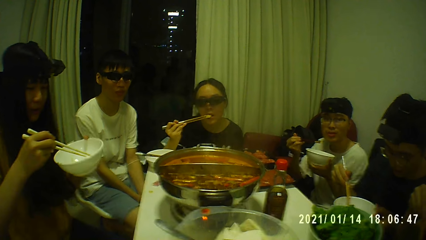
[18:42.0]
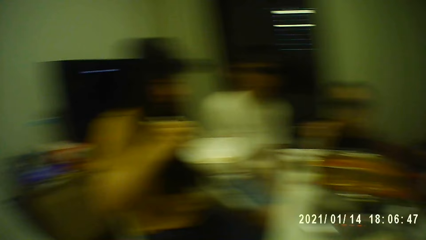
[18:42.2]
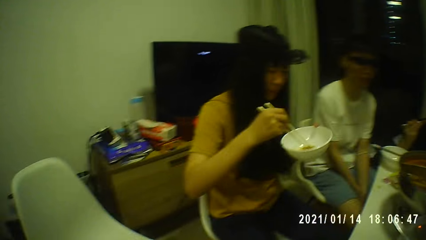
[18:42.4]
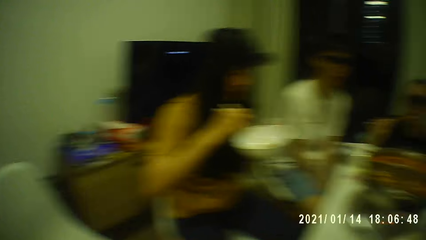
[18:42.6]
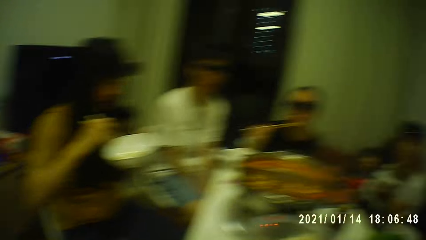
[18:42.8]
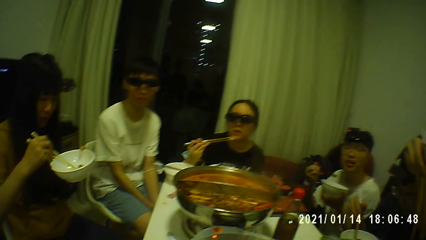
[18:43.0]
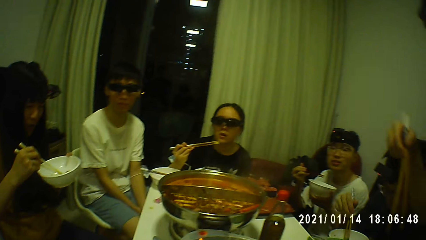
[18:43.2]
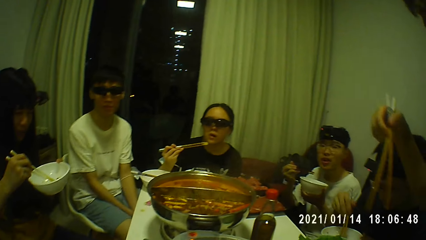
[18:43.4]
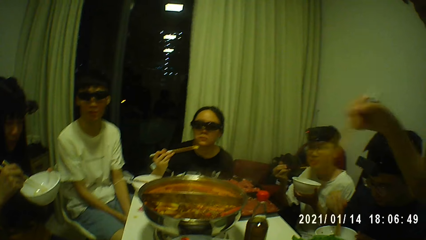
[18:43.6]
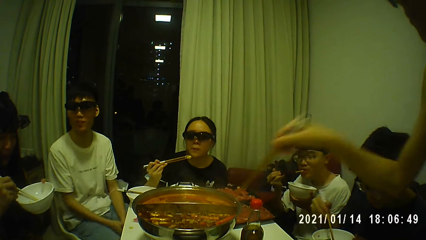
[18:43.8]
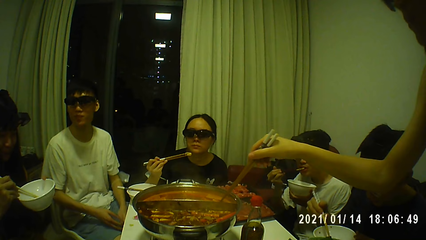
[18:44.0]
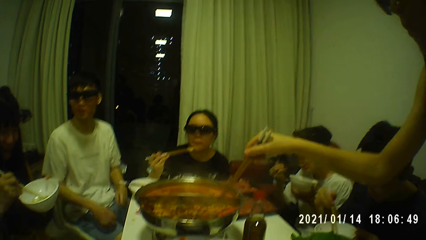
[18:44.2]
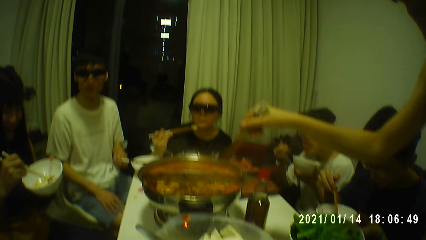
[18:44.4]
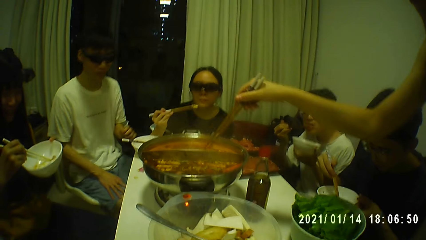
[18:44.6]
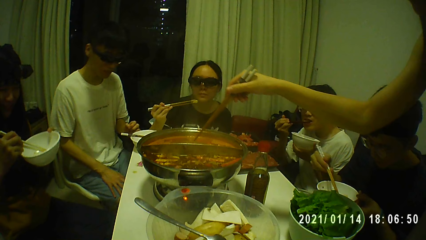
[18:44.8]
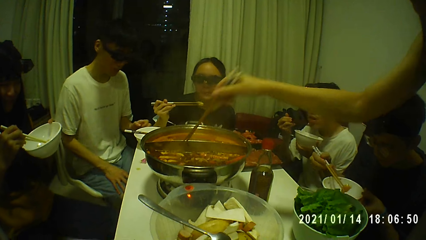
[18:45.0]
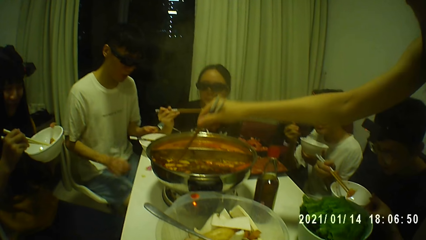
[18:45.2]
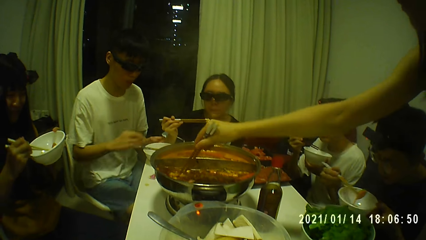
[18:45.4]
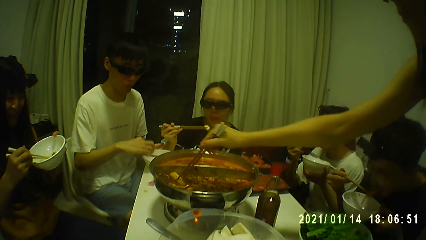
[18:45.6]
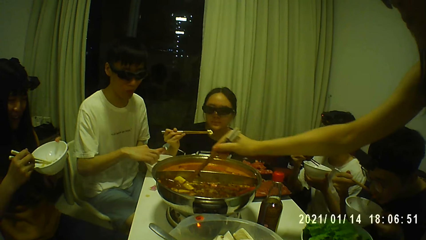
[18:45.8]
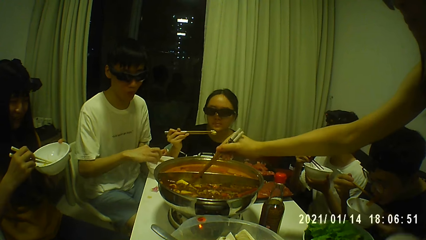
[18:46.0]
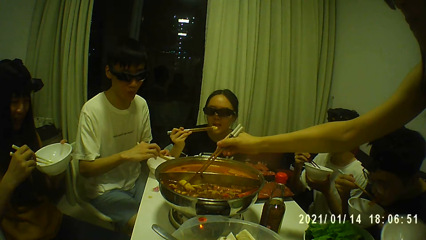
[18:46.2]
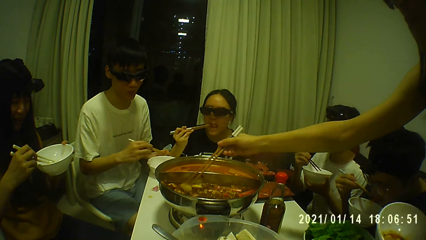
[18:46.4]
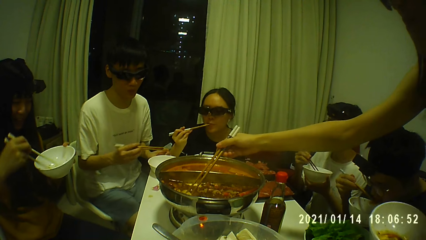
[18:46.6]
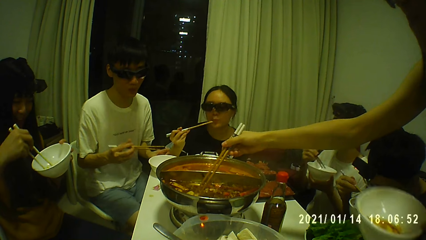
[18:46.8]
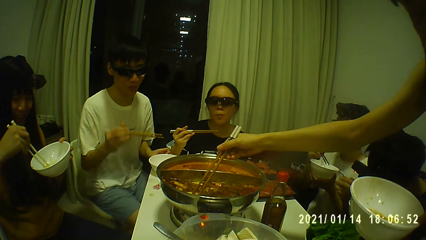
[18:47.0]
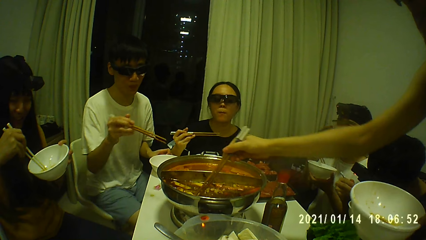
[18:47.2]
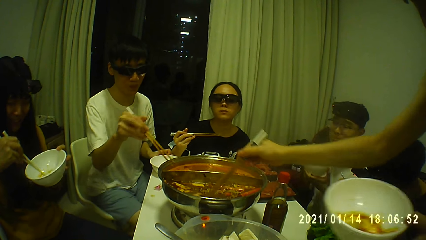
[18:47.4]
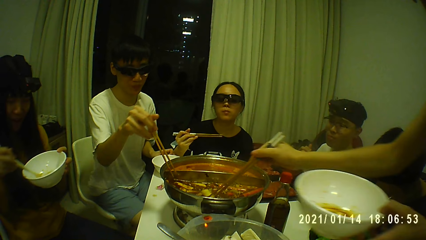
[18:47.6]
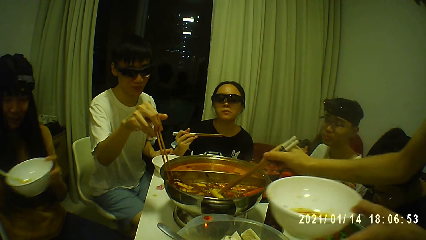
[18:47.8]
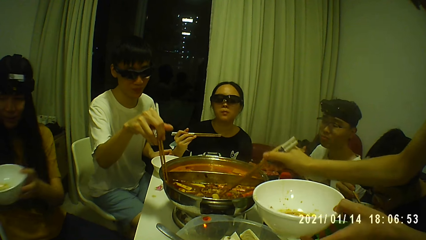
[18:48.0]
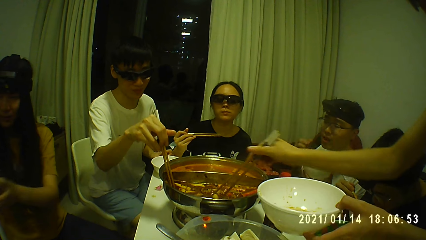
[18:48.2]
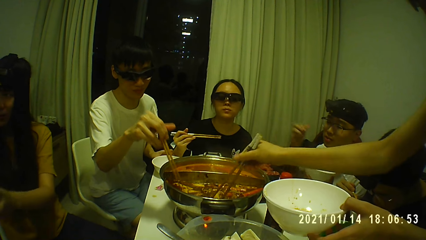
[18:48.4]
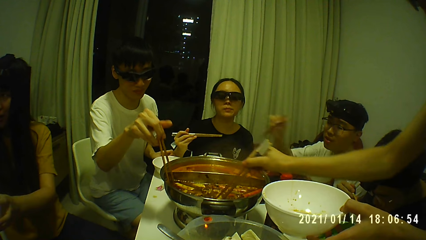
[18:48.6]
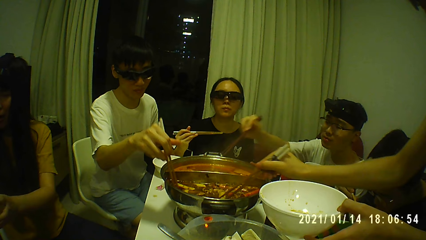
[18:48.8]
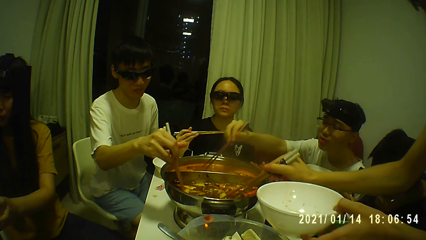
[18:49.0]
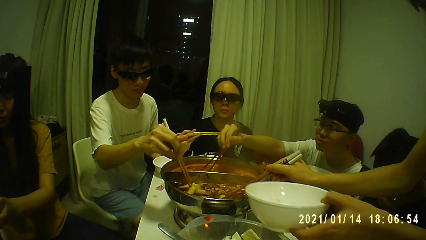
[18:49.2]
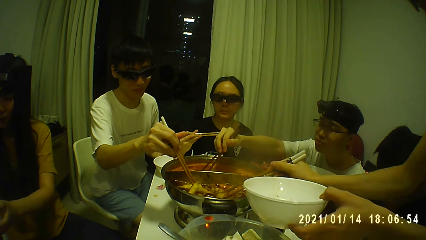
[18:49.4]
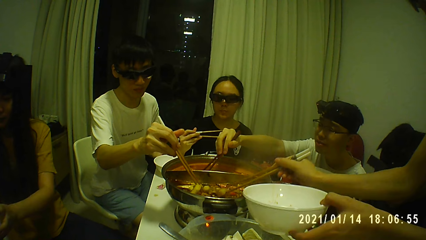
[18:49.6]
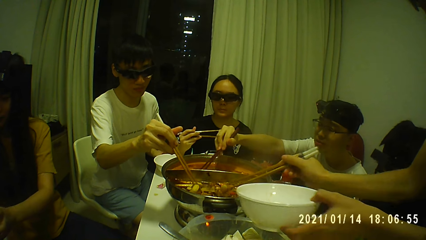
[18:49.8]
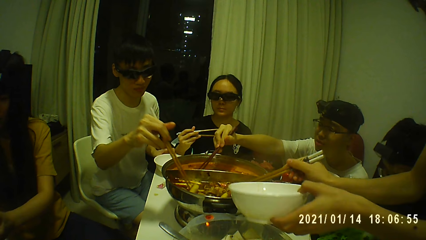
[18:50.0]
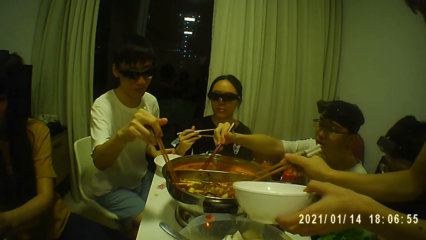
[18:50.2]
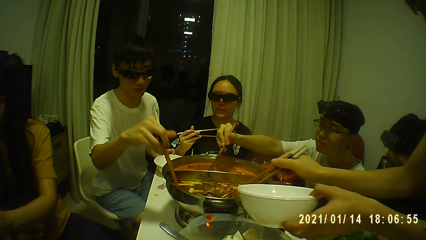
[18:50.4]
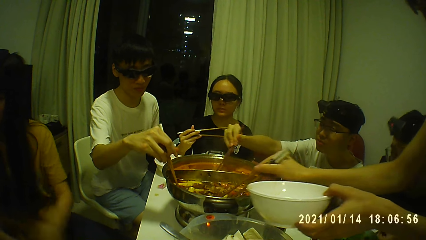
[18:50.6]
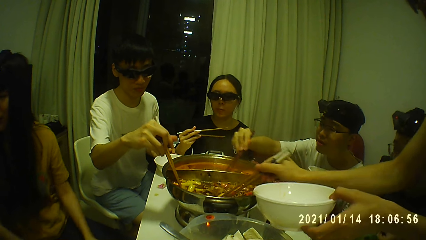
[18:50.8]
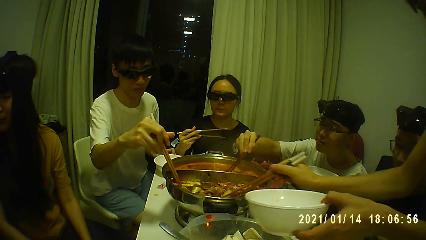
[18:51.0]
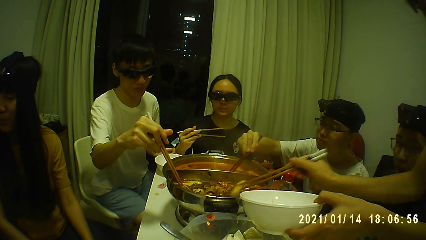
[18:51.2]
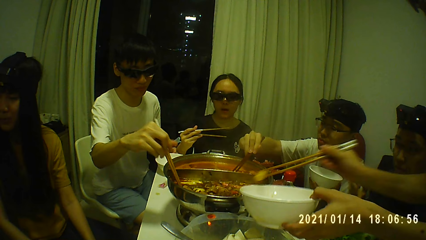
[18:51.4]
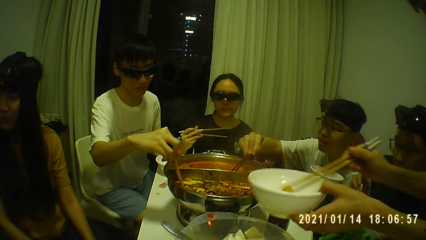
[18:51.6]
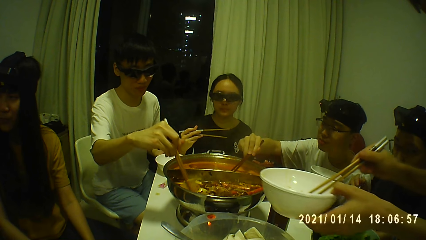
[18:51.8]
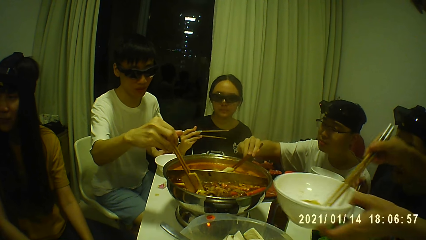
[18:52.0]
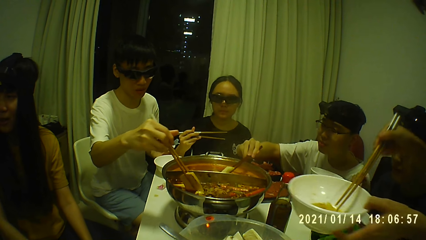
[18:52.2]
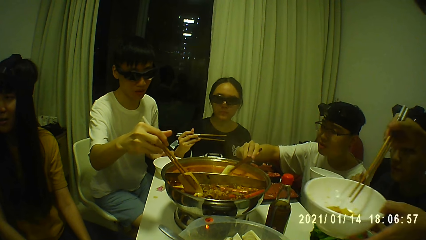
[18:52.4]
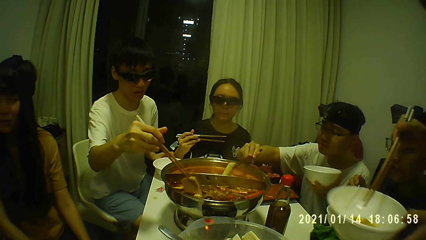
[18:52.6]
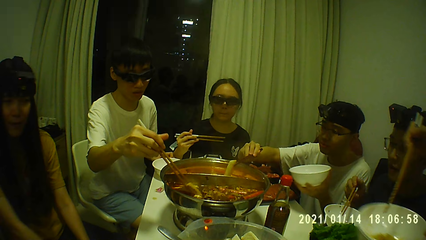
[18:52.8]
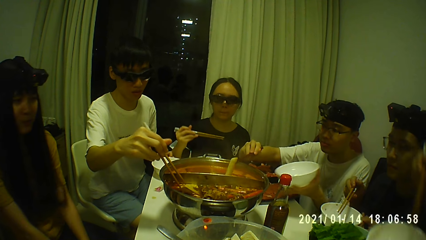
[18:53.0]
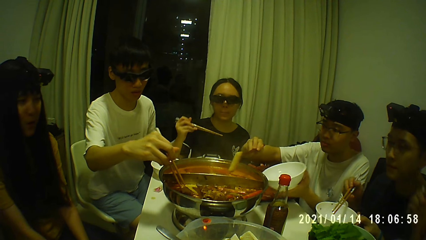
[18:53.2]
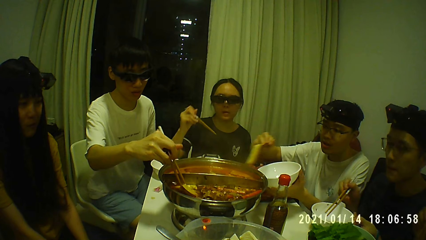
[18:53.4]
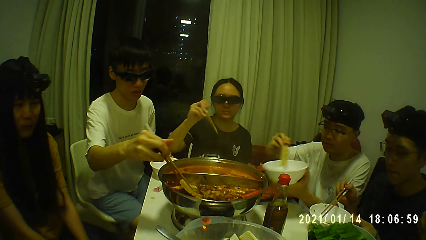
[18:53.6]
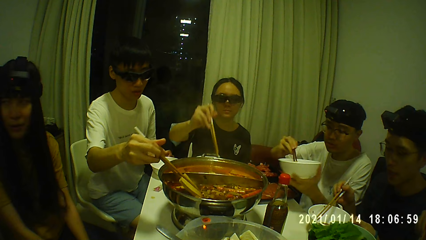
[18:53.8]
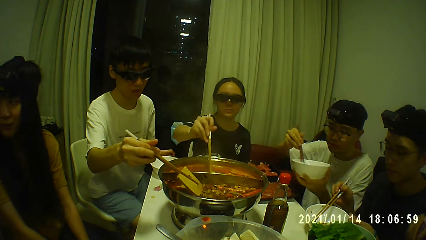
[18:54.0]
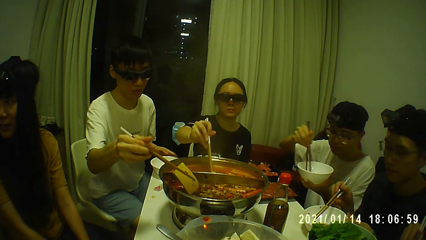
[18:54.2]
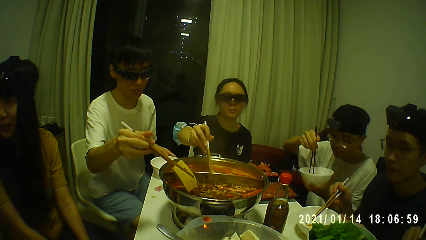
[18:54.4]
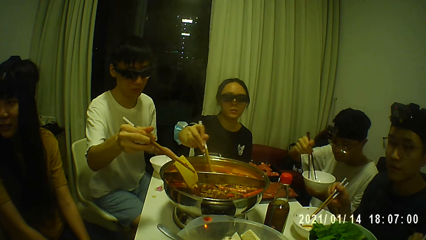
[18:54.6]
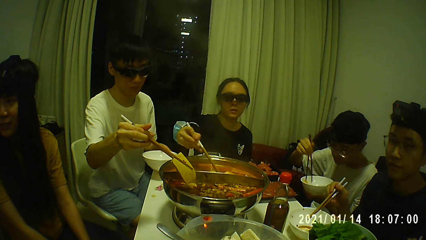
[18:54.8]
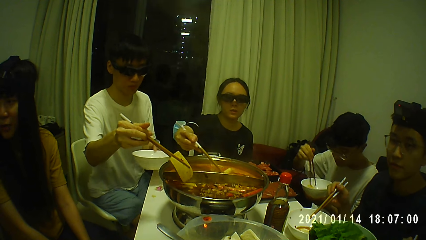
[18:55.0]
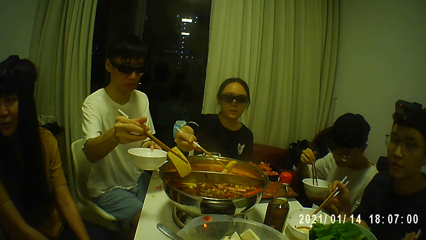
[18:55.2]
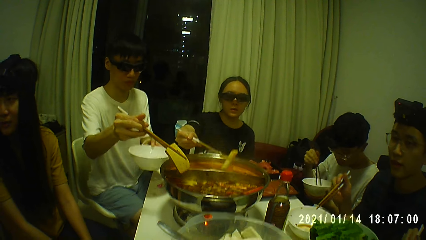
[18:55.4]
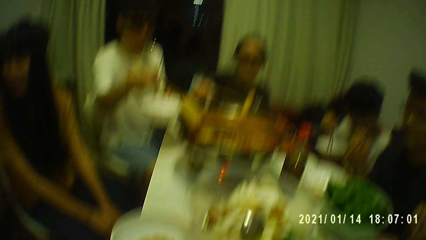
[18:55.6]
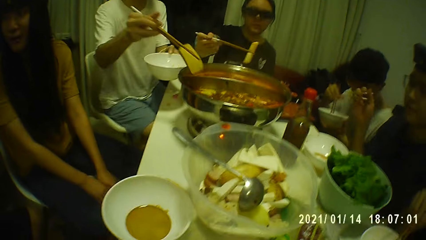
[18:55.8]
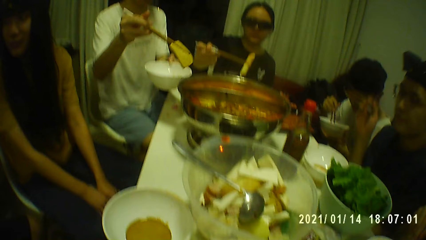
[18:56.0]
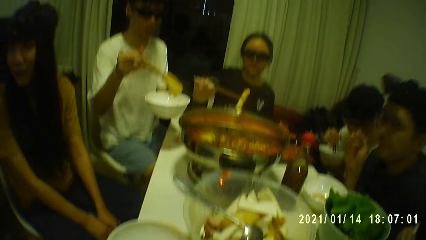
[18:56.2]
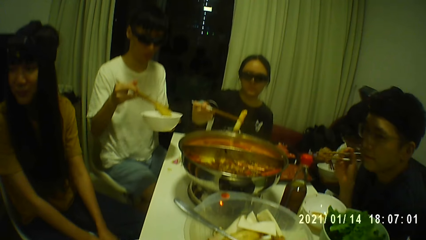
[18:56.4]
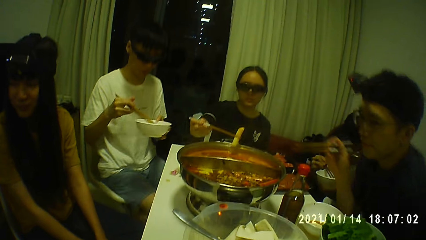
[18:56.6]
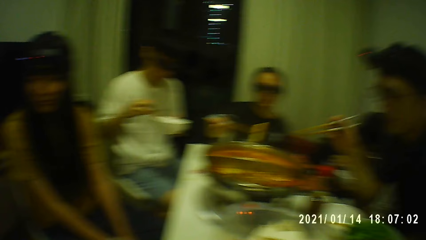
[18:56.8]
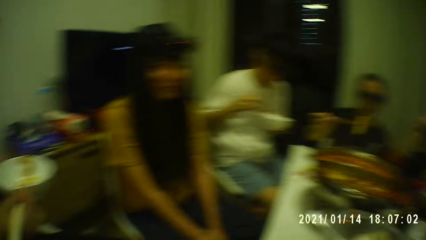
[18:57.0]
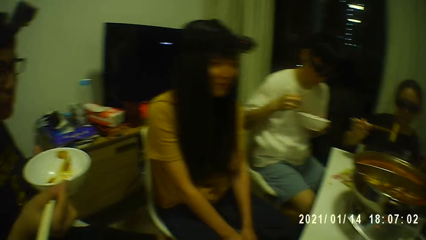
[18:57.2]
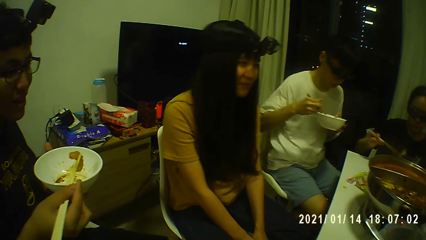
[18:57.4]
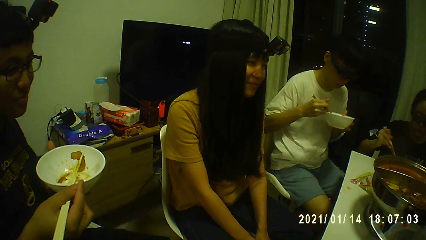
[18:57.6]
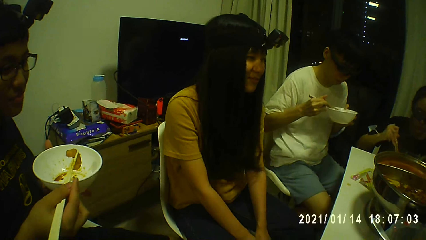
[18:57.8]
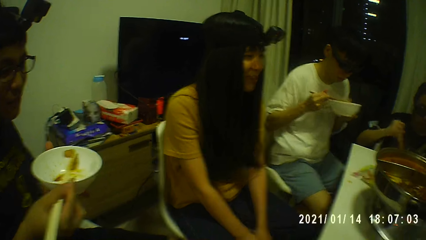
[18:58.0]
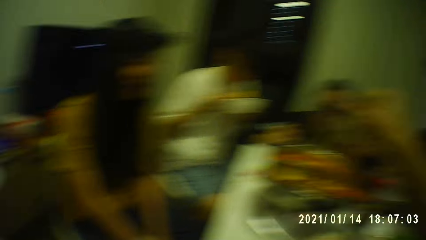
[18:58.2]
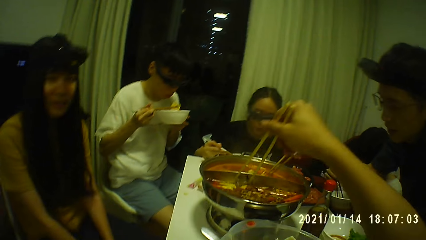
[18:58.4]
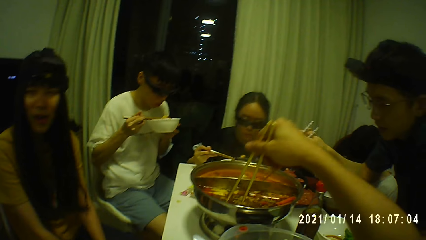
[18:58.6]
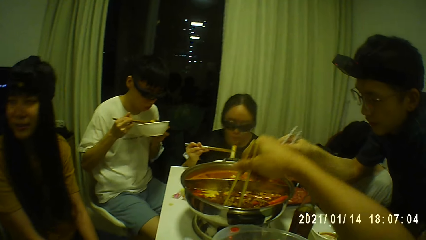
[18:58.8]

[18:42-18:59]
A woman drops the kimchi from the chopsticks in her right hand into the plate in her left hand. A man eats food. Another woman takes kimchi from the metal bowl on the table with the chopsticks in her right hand. A person eats food. Another man picks up the chopsticks. The other man picks food from the bowl with the chopsticks. The first man picks food from the bowl with the chopsticks. The other woman drops the kimchi on the chopsticks in her right hand into the plate in her left hand. The other man takes kimchi from the metal bowl on the table with the chopsticks in his right hand, and drops the kimchi on the chopsticks in his right hand into the plate in his left hand. The first man takes kimchi from the metal bowl on the table with the chopsticks in his right hand. Another person picks food from the bowl with the chopsticks. The first man drops the kimchi on the chopsticks in his right hand into the plate in his left hand. A third woman takes kimchi from the metal bowl on the table with the chopsticks in her right hand. The first person stands up. A person interacts with another person.
